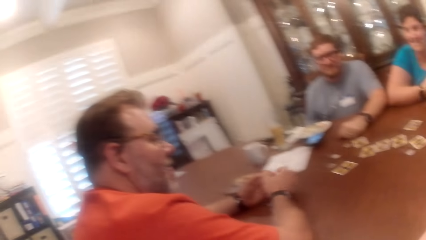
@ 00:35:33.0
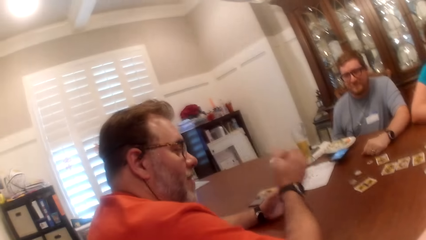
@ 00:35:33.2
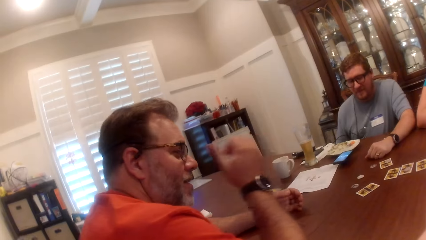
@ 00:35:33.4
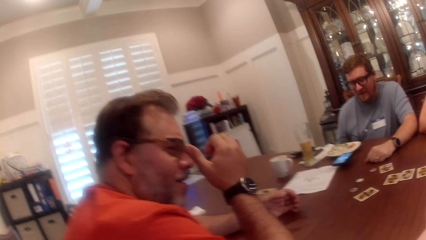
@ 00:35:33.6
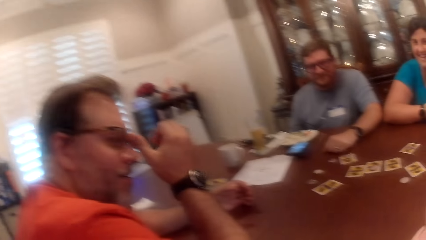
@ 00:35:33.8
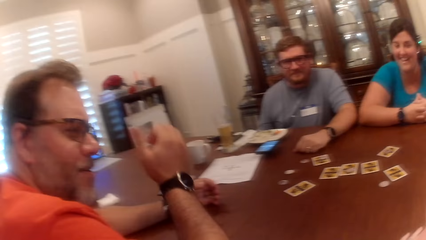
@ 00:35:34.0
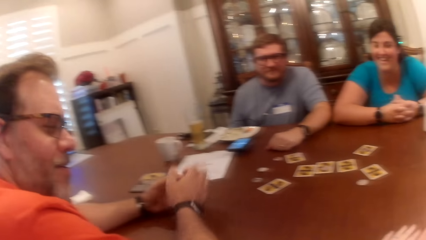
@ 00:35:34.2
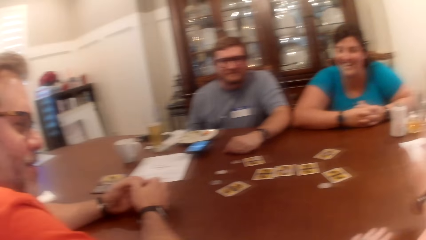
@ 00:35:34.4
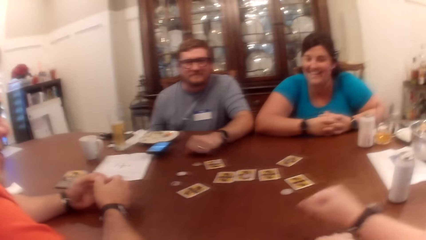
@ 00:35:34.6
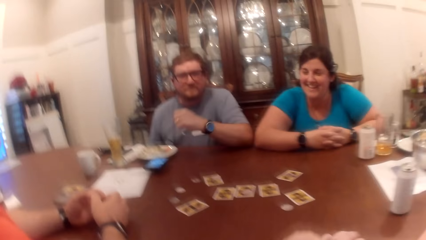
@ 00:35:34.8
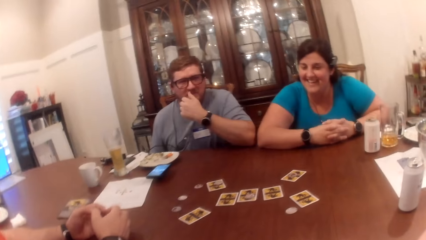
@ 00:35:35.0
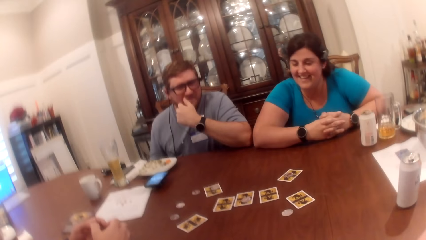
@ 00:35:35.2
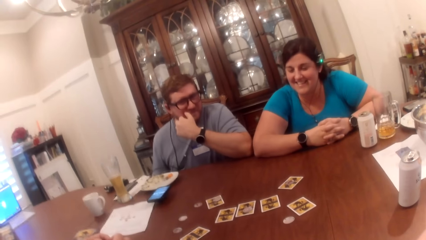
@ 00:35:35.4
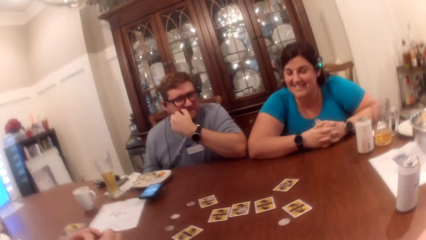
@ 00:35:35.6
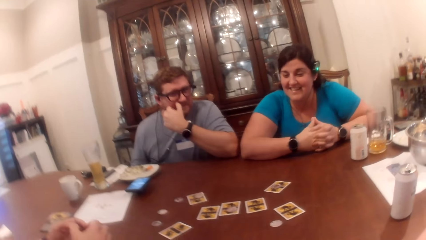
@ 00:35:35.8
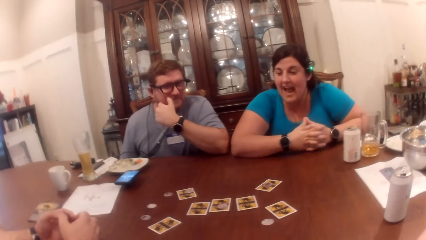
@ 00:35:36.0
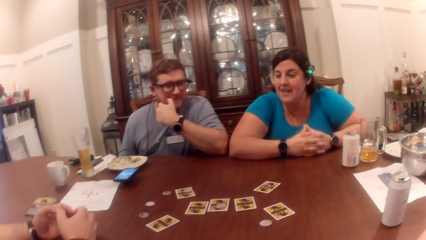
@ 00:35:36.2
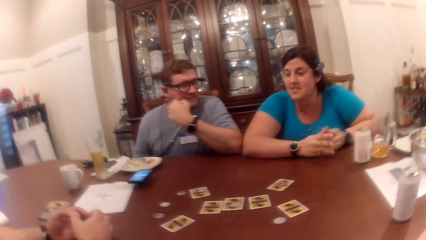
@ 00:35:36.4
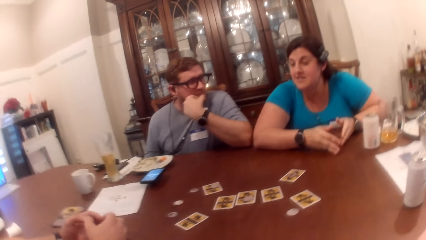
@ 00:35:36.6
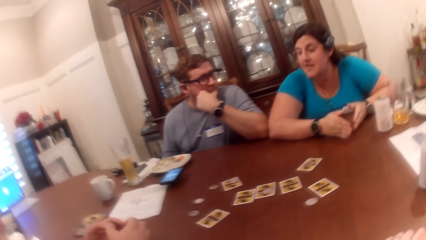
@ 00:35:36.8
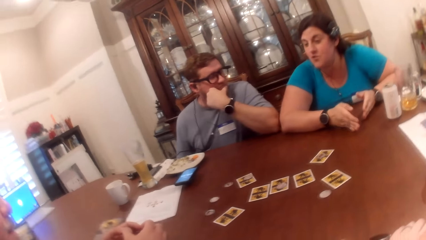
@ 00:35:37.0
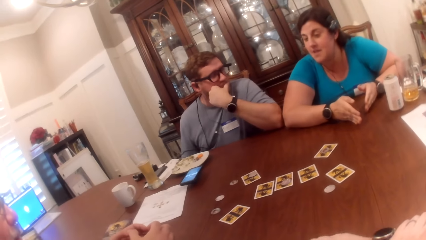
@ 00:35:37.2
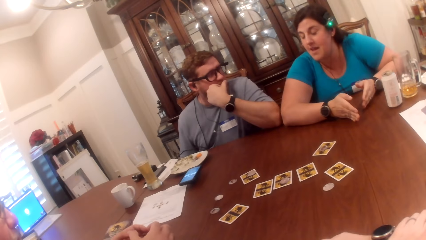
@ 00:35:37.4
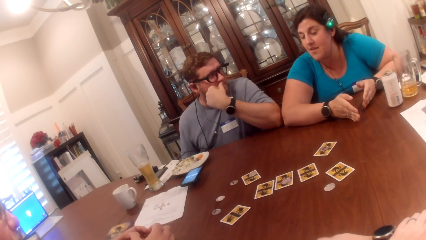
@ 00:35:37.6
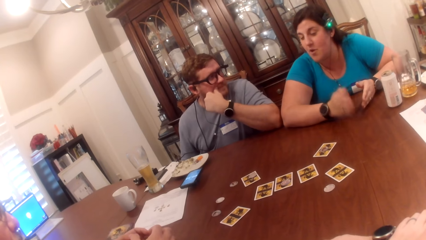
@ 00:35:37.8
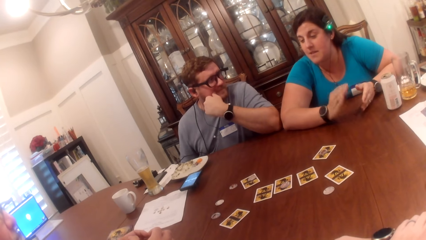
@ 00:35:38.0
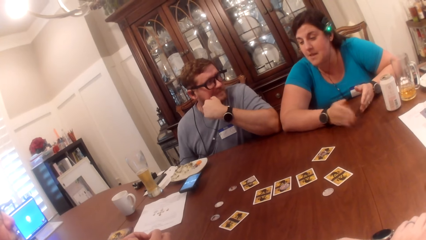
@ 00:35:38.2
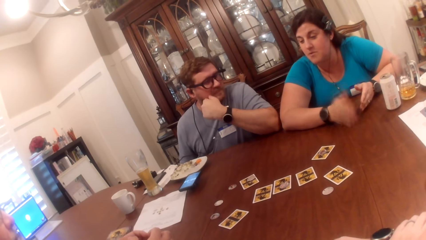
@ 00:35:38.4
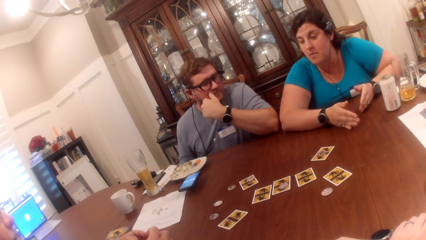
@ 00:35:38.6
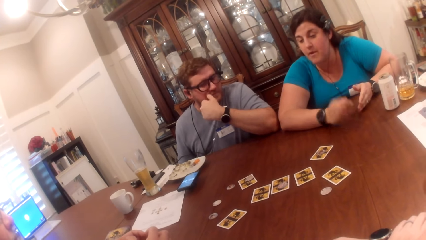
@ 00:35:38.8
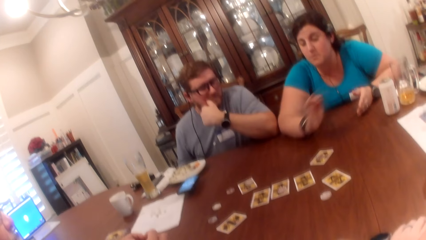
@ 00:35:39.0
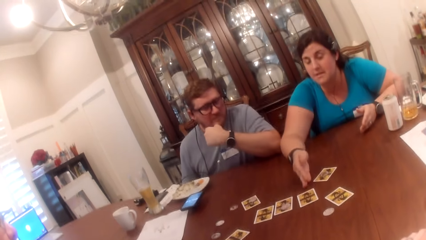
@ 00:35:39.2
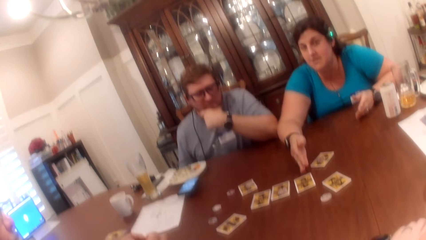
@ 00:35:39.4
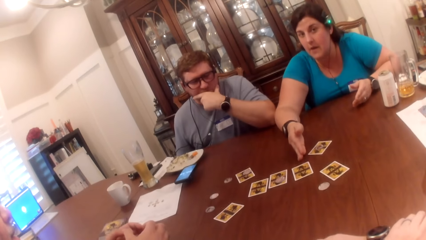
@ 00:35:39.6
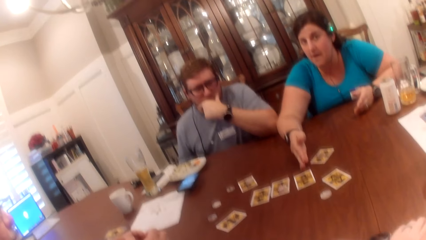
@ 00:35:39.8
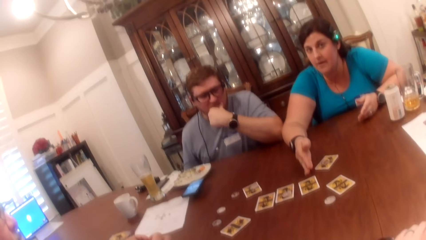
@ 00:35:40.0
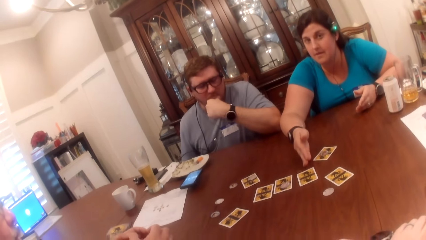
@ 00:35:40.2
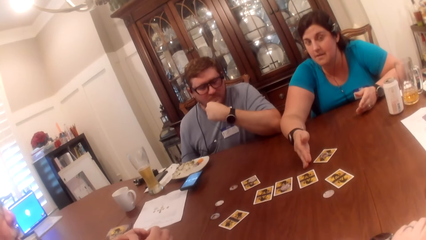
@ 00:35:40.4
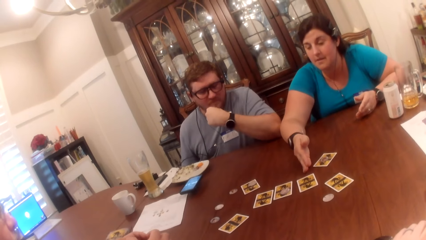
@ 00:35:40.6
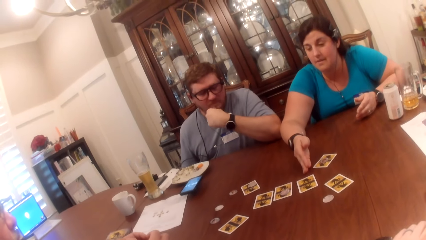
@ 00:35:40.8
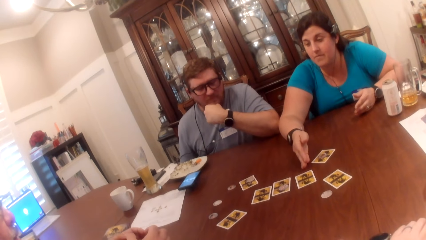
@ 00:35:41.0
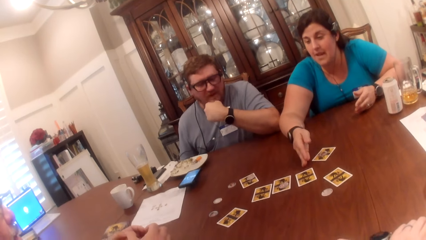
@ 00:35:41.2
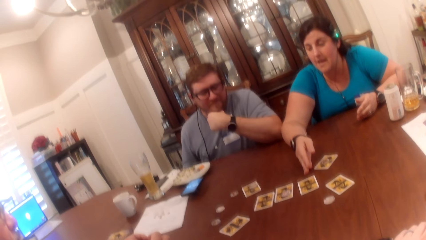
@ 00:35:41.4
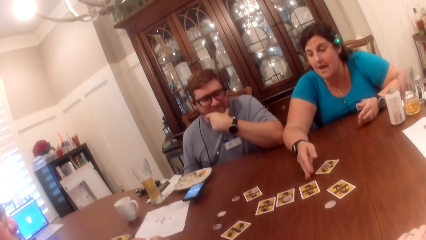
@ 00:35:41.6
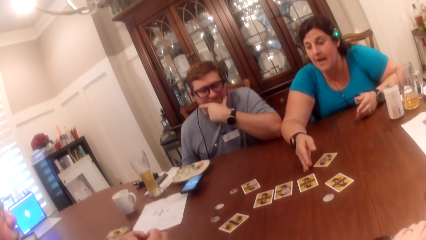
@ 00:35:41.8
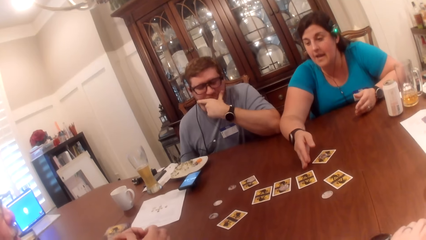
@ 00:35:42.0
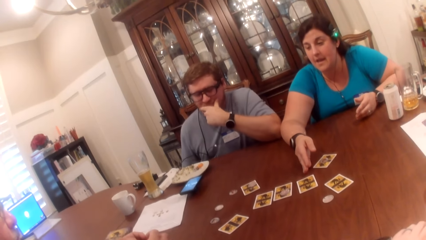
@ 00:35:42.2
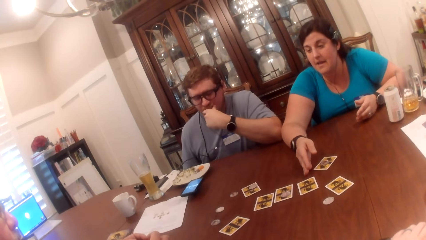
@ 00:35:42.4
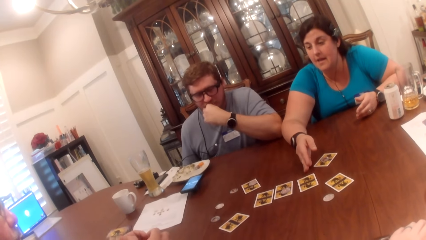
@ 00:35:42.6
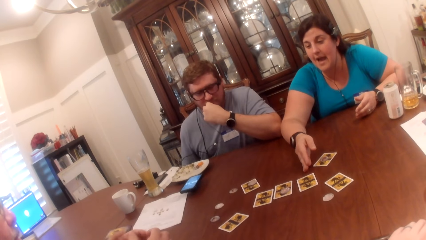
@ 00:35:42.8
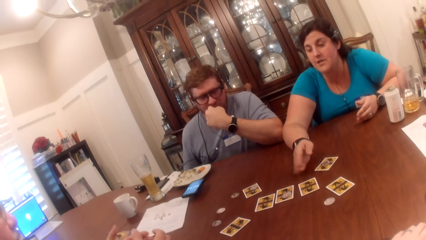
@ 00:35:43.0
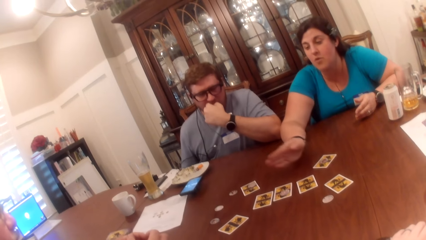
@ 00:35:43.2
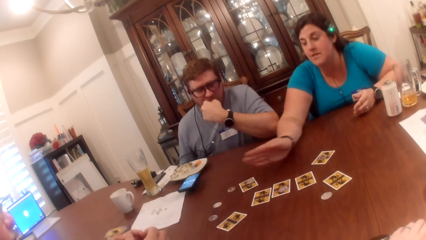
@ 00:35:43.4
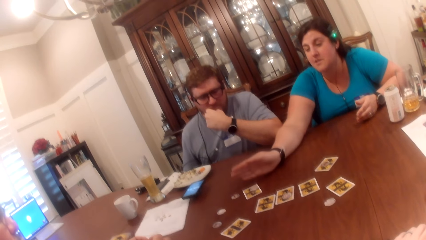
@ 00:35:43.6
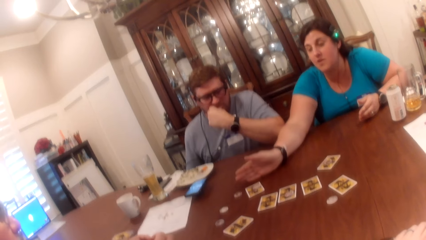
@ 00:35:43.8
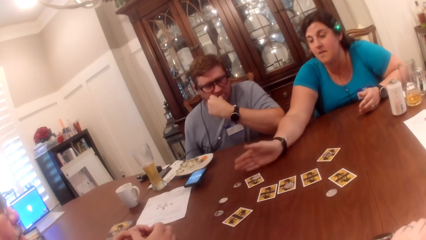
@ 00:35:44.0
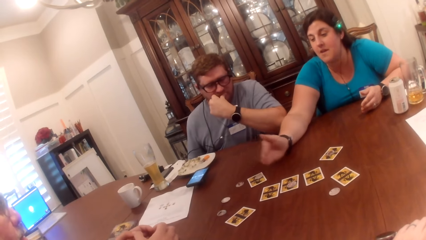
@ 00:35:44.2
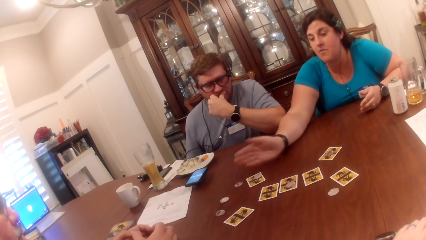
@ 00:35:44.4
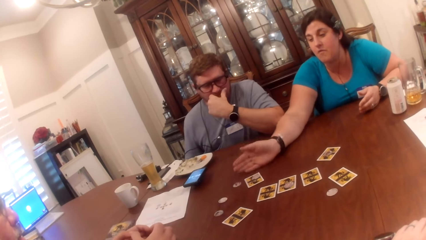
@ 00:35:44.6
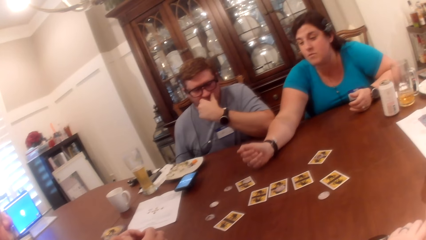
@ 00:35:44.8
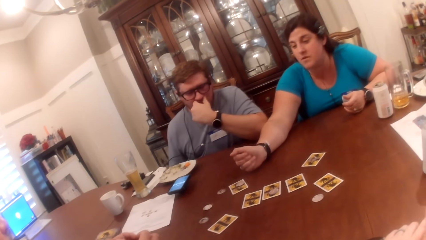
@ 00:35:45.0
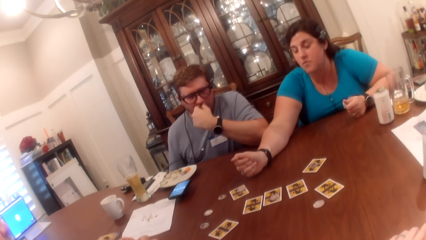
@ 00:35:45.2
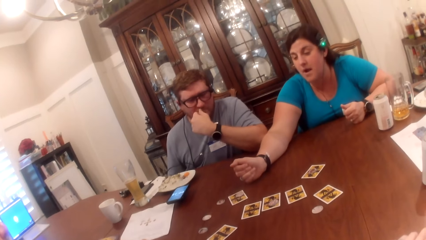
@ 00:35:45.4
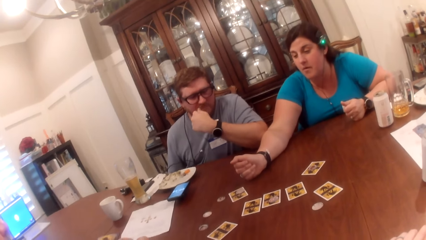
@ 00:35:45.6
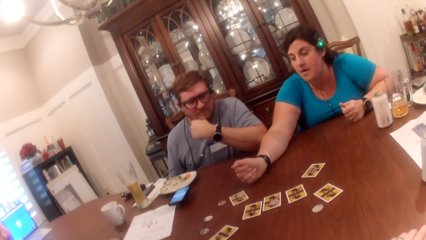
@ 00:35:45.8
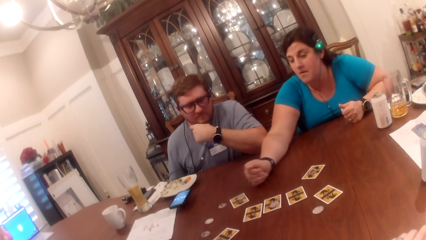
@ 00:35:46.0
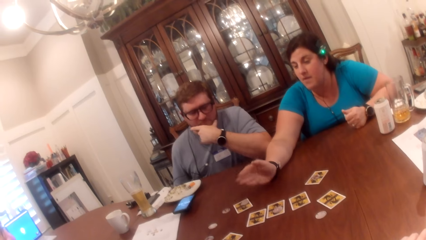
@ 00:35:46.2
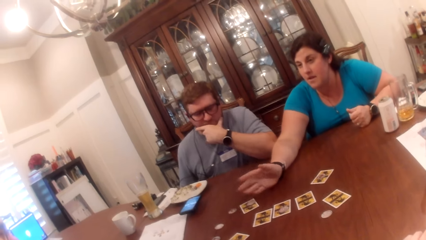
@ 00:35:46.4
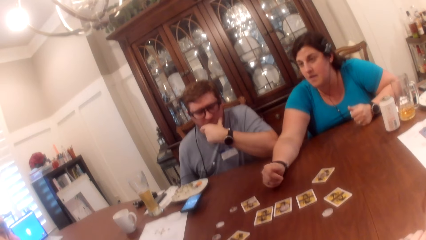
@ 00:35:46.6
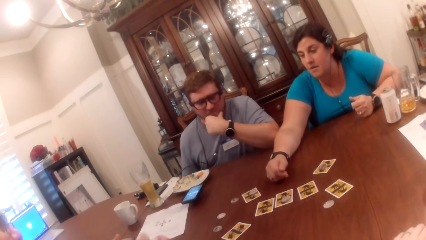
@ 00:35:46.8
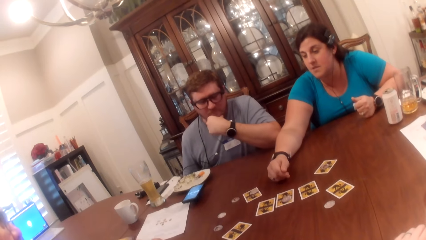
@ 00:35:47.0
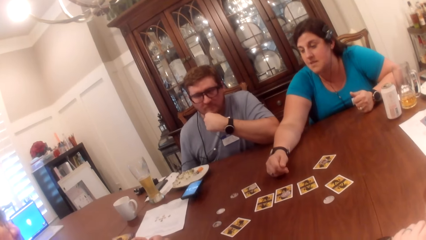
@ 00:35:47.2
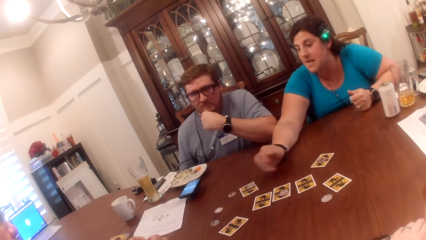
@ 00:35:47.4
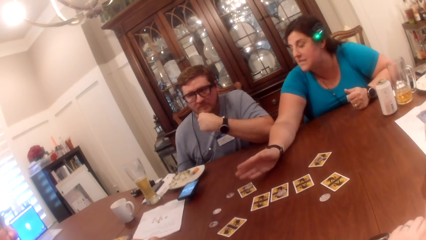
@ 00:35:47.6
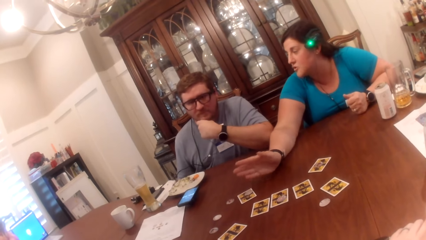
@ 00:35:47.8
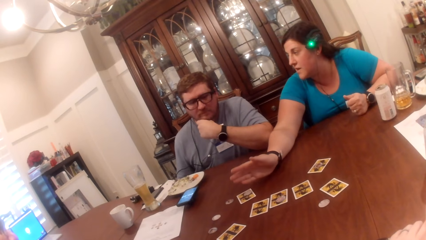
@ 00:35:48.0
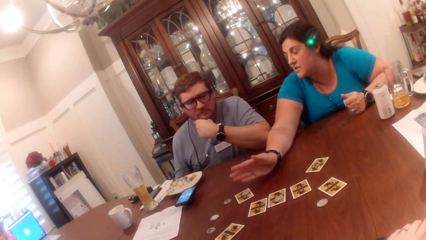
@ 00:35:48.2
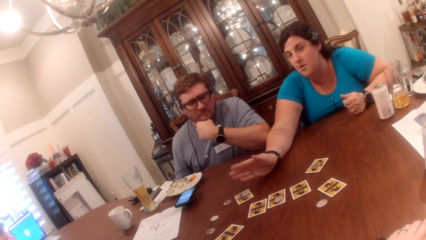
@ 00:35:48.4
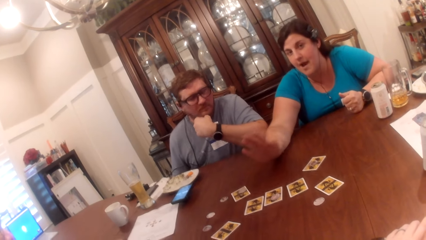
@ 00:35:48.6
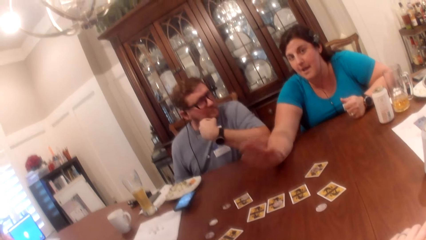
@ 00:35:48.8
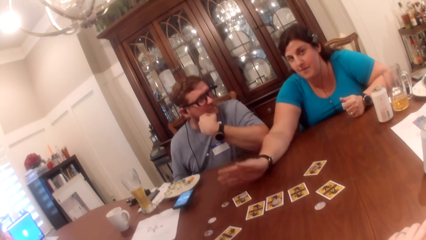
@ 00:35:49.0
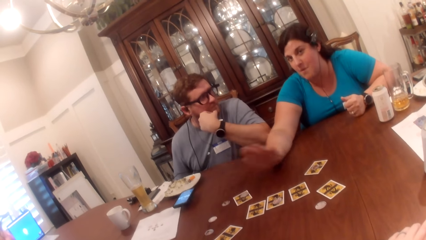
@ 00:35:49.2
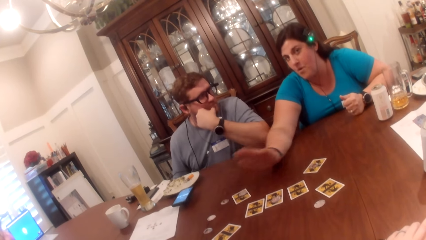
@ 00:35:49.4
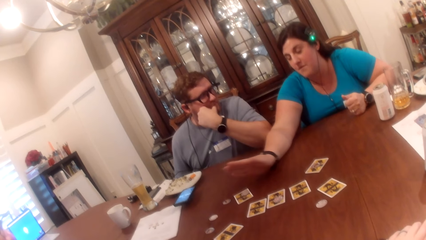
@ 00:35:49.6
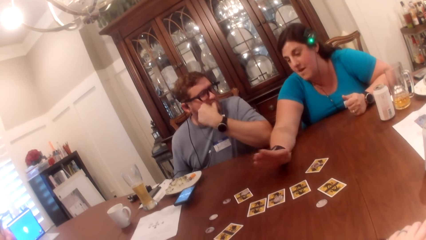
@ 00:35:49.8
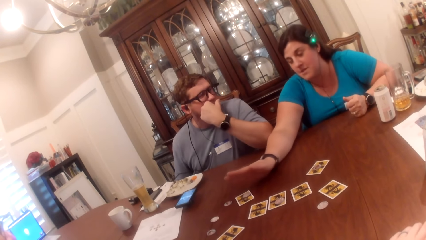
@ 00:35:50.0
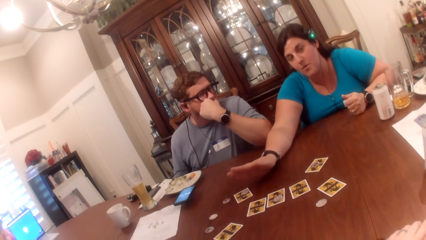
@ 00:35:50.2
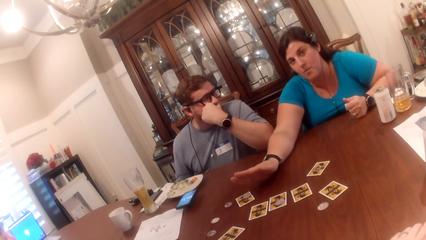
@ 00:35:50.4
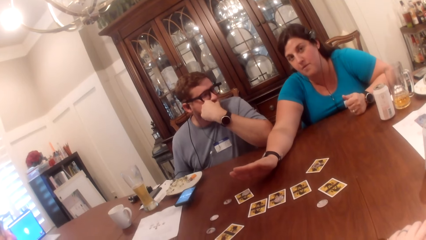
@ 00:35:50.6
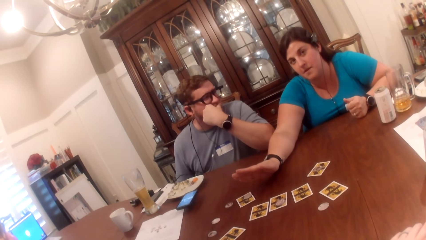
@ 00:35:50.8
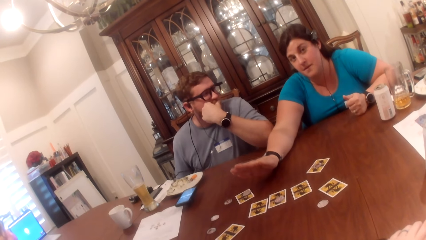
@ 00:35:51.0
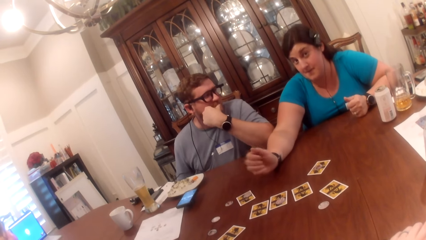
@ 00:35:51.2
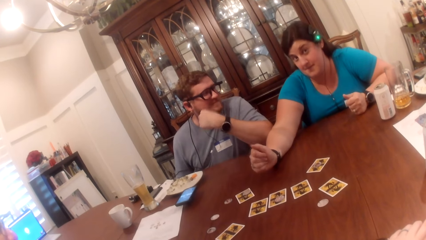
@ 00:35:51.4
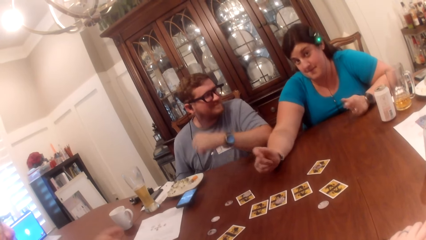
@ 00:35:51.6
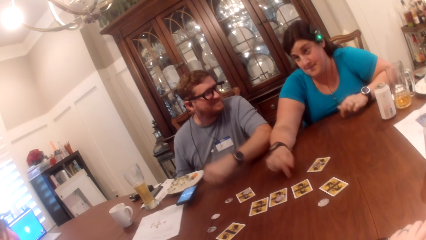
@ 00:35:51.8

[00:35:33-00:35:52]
A person touches the specs. Another person scratches the face. A third person speaks up and hits the table with her hand. The second person scratches his face. The first person talks to the third person.
